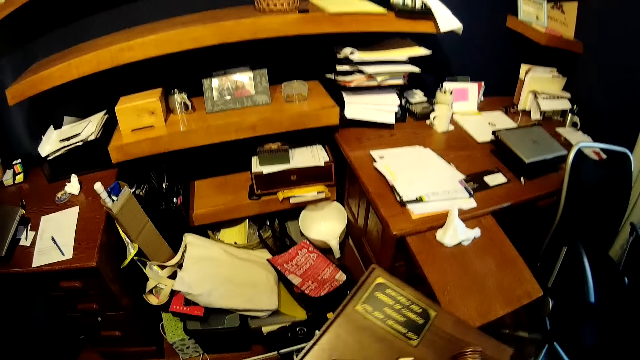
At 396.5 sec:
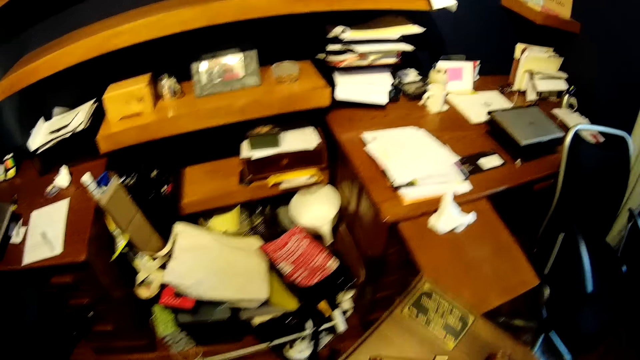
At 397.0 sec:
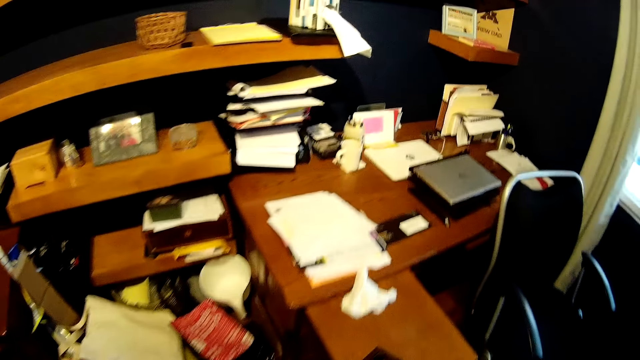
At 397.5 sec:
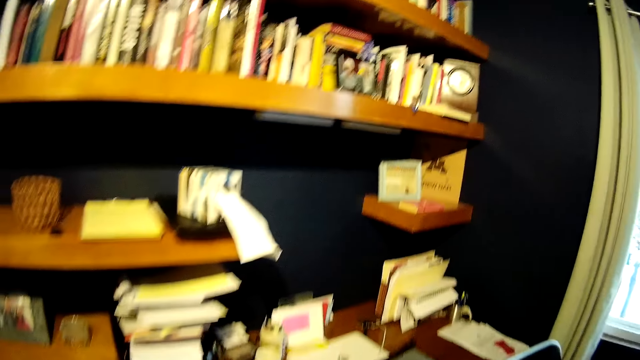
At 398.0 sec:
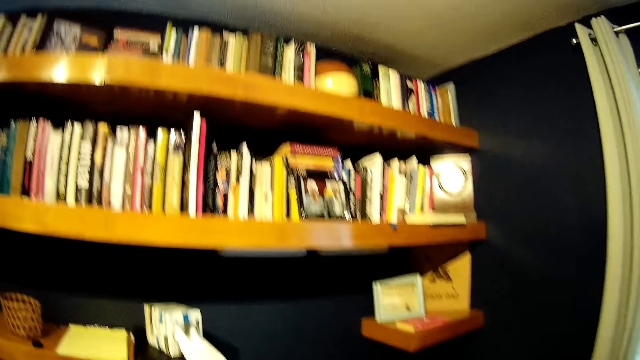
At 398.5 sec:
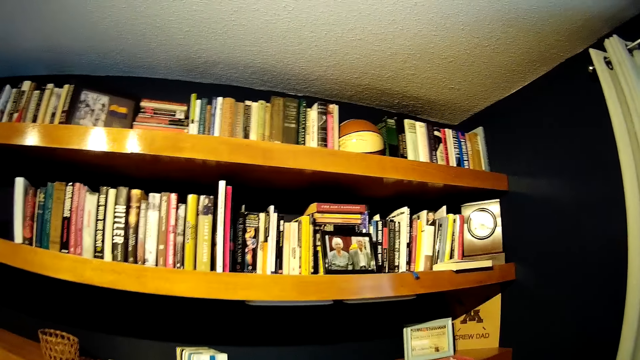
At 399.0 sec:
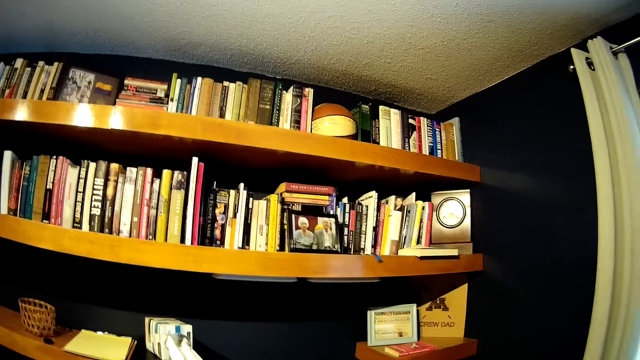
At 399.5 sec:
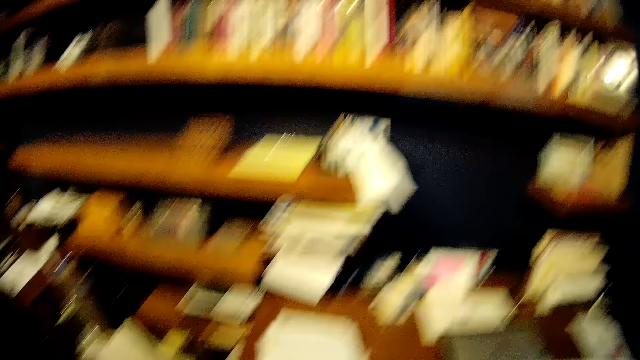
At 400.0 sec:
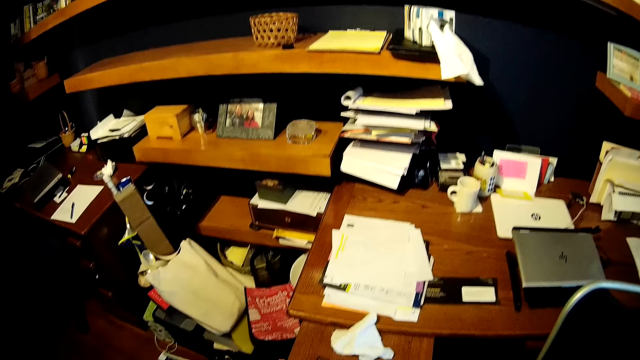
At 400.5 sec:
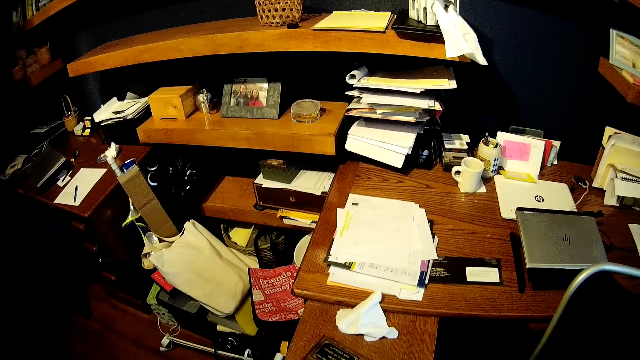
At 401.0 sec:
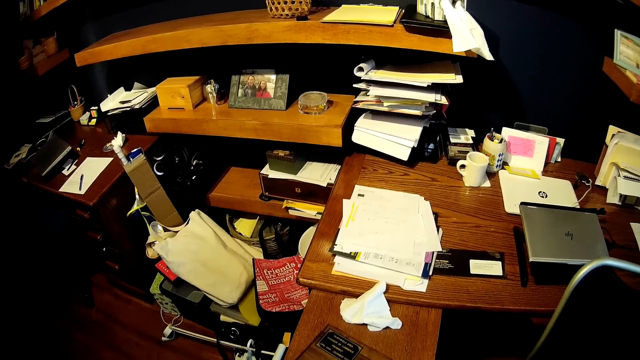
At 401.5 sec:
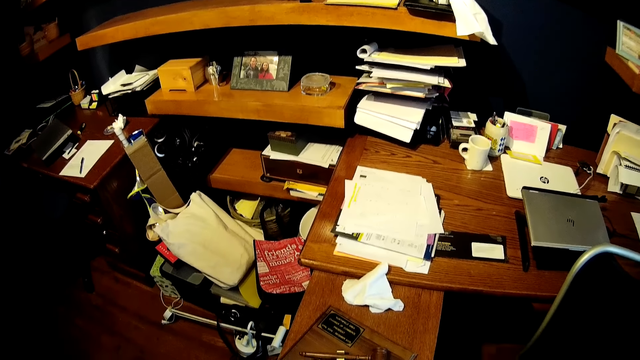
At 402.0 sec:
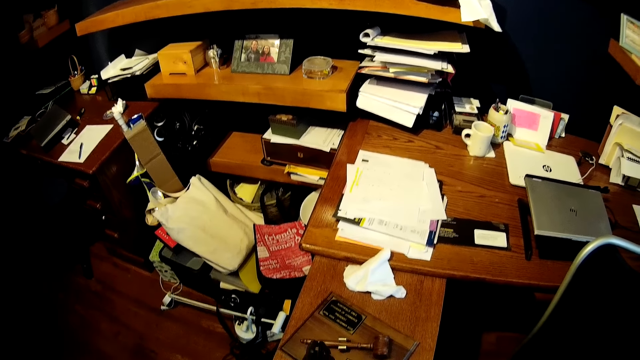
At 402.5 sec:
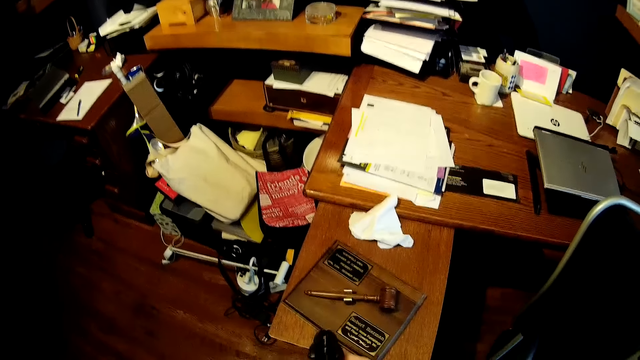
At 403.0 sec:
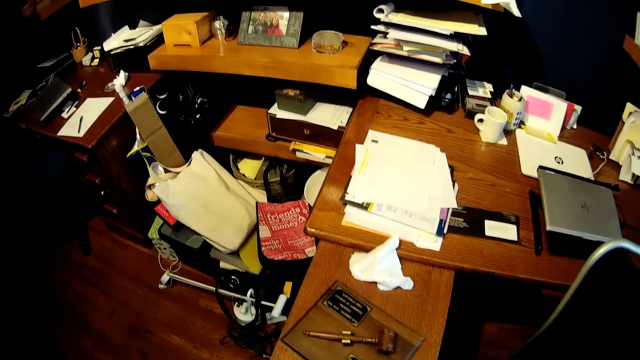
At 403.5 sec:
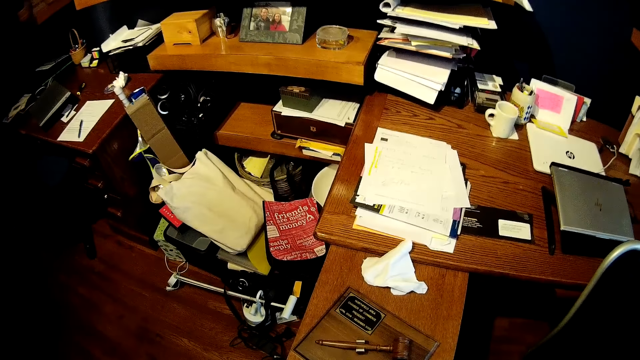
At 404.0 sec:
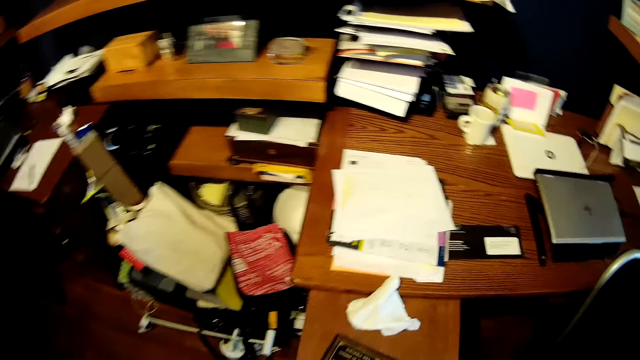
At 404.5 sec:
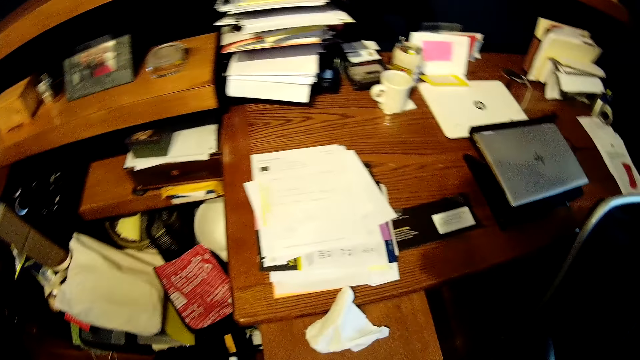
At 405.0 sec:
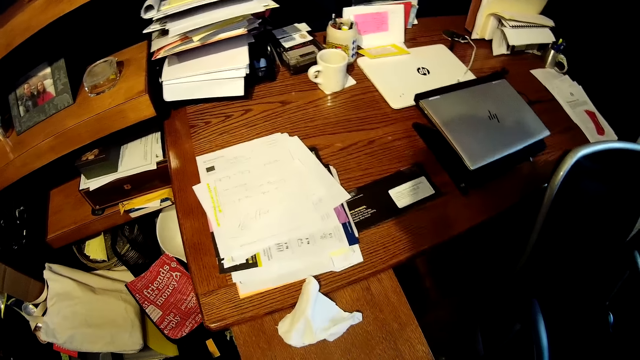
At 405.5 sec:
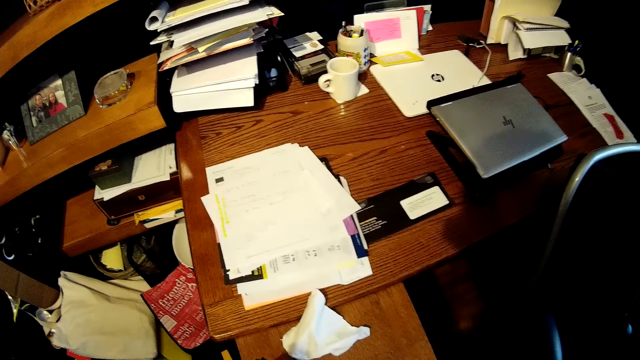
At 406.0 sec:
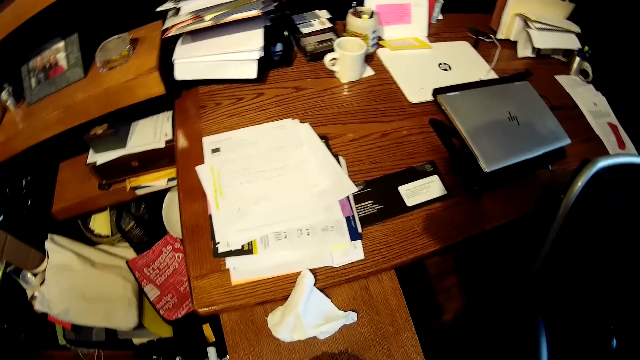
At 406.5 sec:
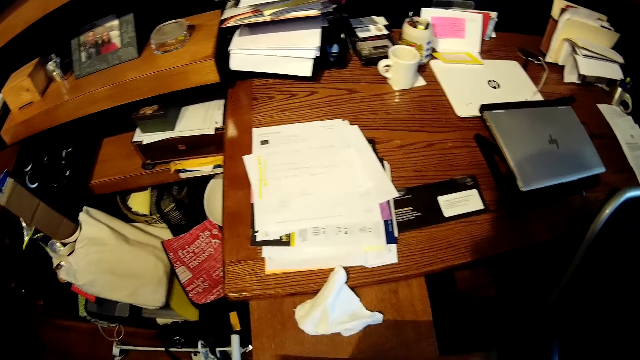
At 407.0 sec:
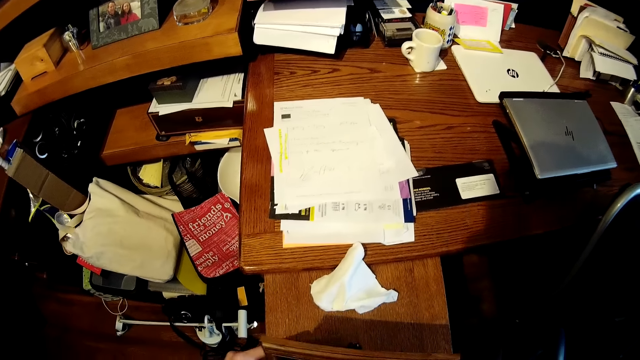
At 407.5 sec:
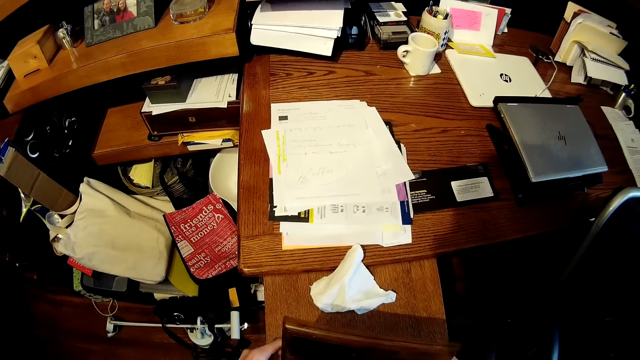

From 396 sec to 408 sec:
The camera wearer drops the wooden plaque on a table. They look in the room. They adjust the wooden plaque on the table.

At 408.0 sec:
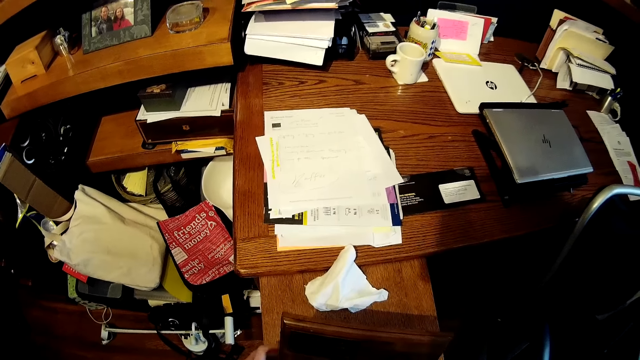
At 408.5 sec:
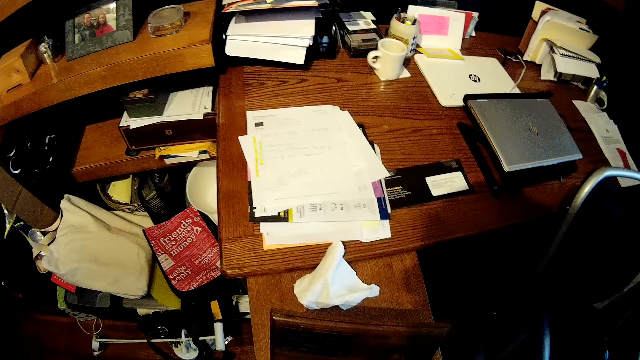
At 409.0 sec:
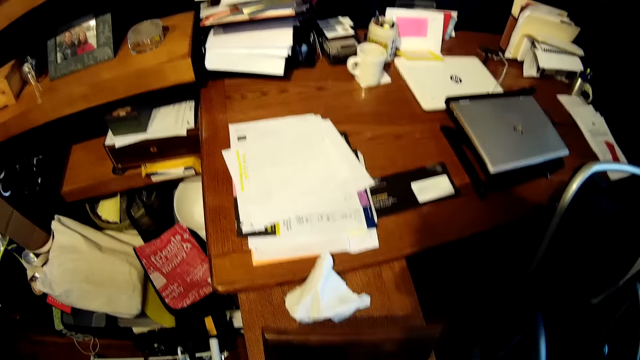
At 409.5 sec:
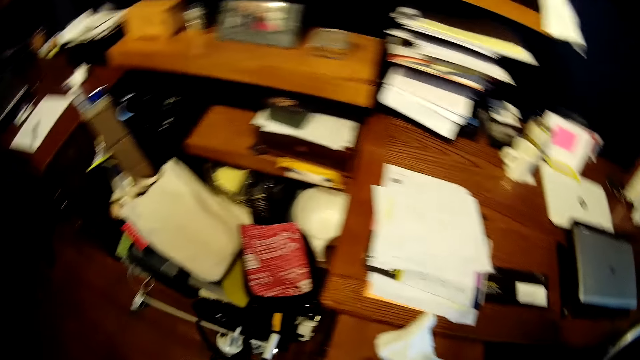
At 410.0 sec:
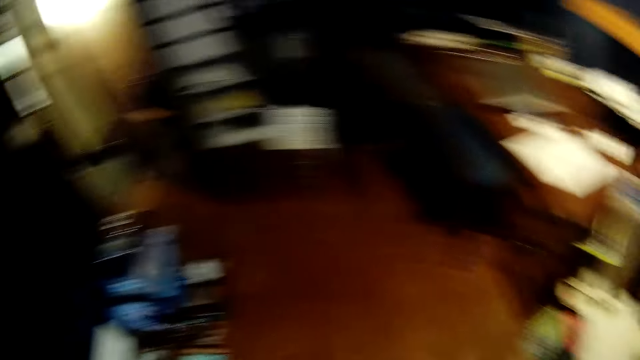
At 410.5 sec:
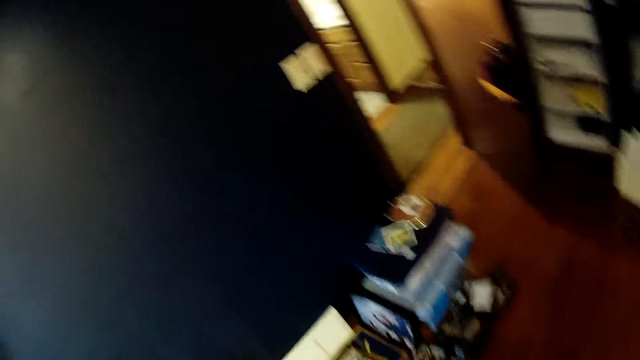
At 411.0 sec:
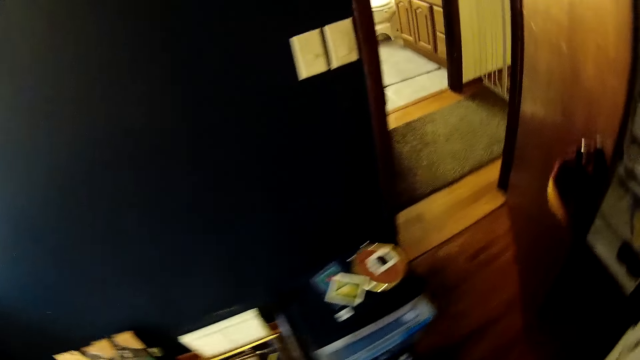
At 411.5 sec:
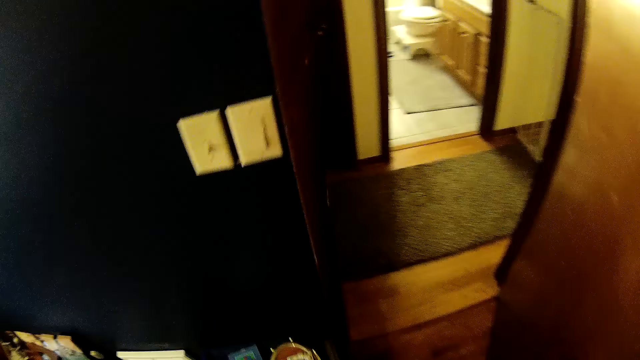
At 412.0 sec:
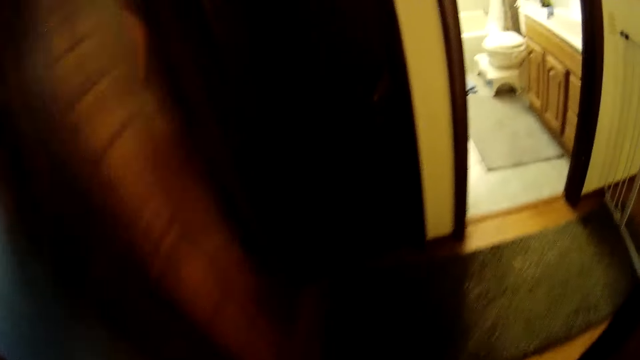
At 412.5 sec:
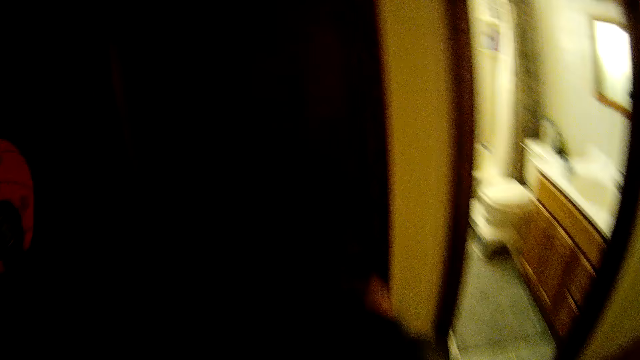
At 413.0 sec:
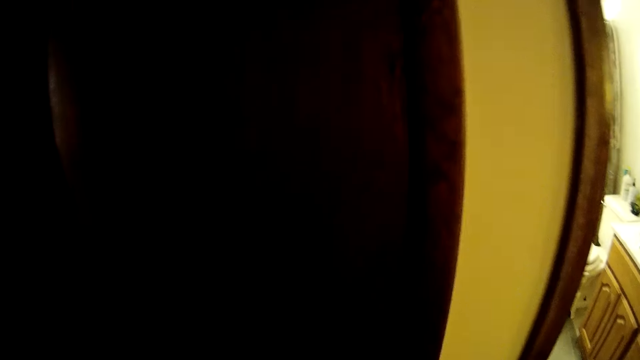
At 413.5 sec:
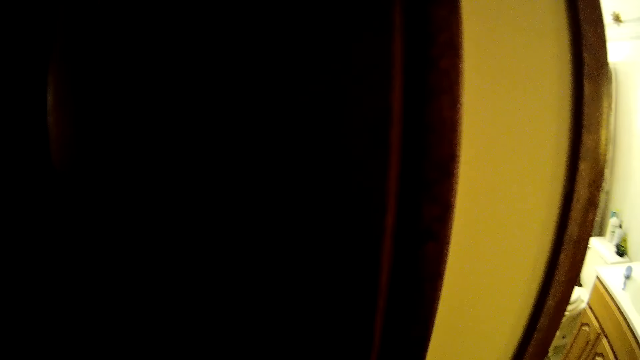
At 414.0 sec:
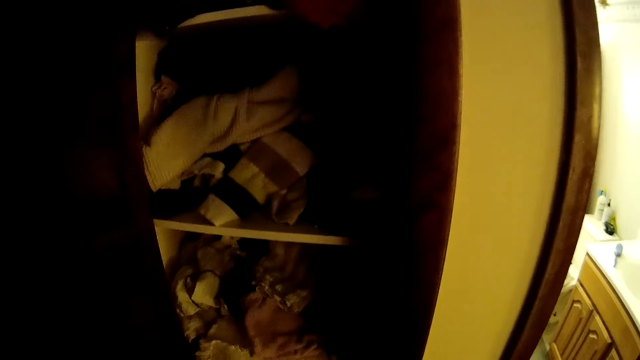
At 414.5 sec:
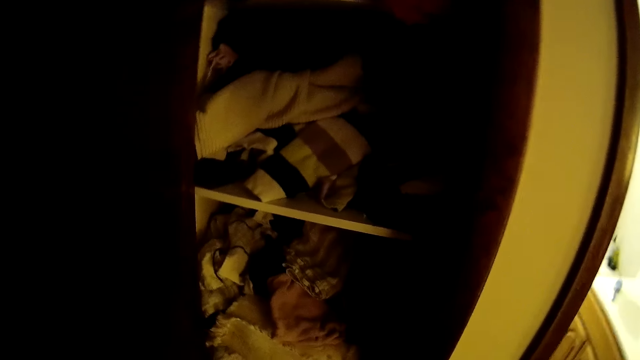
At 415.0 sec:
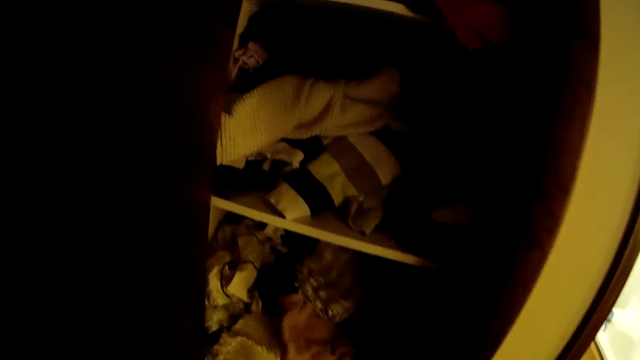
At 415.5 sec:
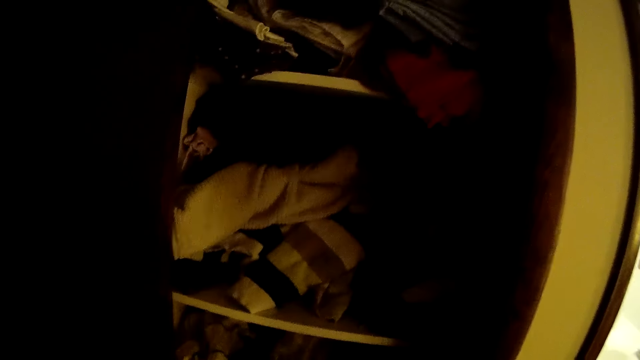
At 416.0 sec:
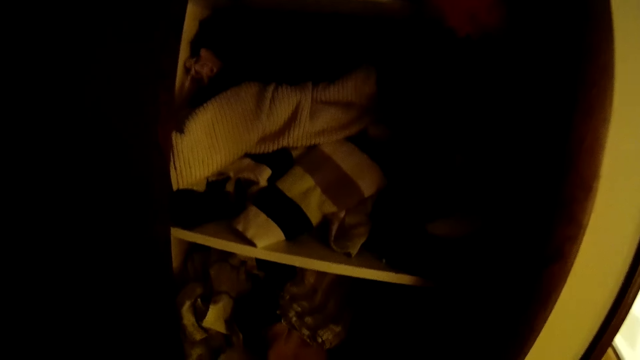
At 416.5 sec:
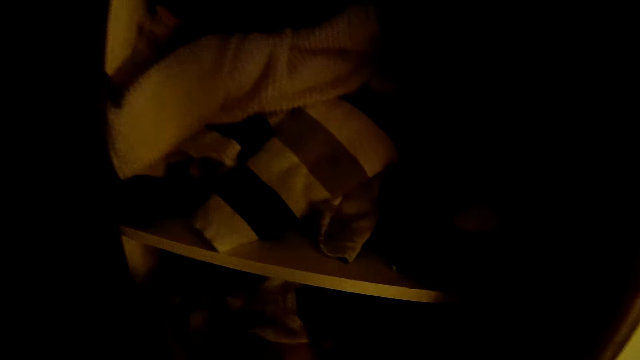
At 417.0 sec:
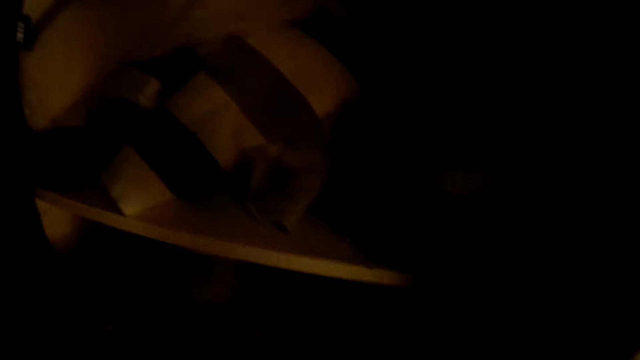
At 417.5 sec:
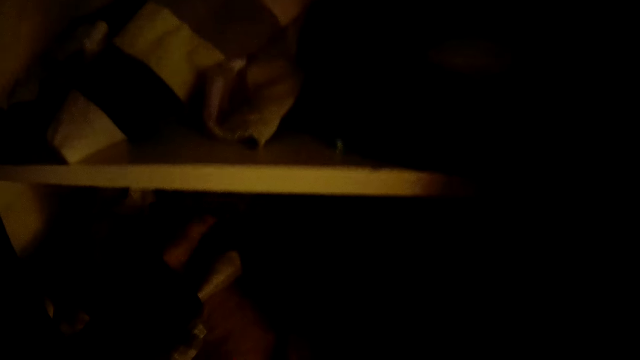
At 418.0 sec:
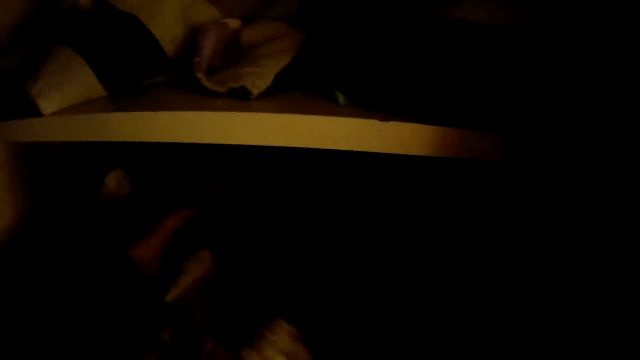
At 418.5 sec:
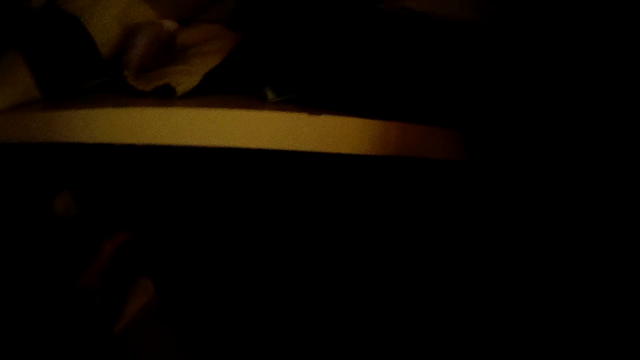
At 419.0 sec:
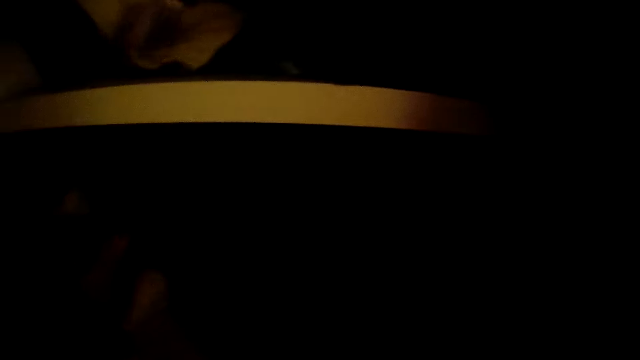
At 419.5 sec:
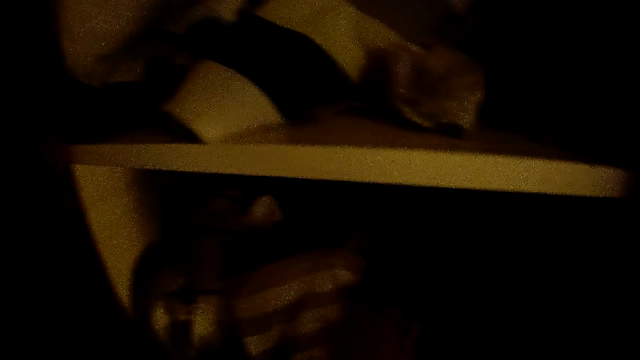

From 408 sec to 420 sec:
The camera wearer walks in the room. They walk out of the study. They open a wardrobe. They look in the wardrobe. They arrange the clothes in the wardrobe.
